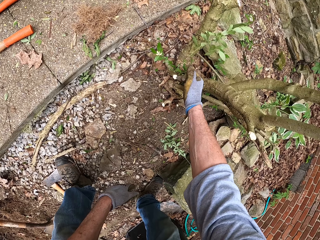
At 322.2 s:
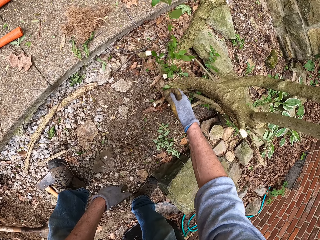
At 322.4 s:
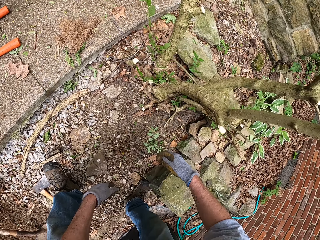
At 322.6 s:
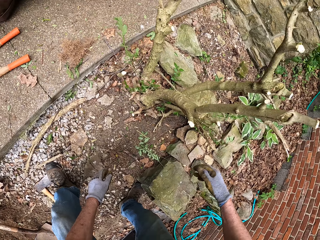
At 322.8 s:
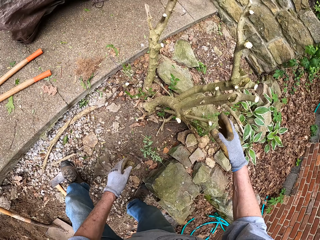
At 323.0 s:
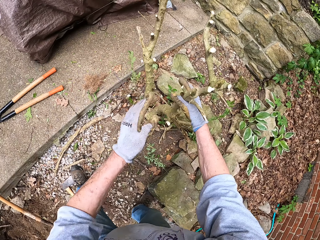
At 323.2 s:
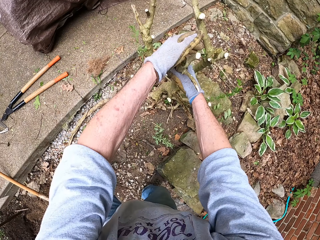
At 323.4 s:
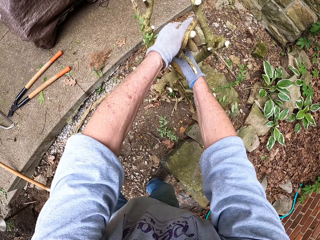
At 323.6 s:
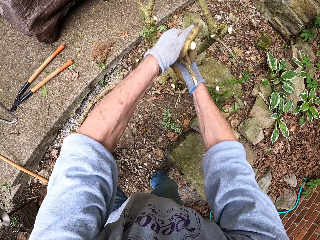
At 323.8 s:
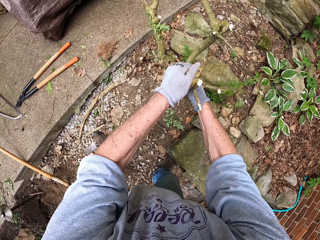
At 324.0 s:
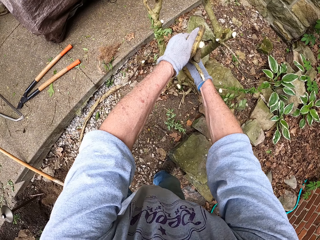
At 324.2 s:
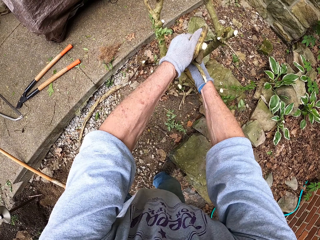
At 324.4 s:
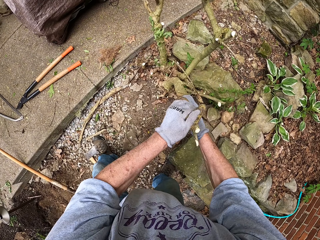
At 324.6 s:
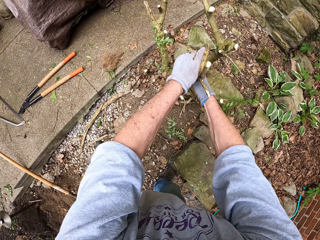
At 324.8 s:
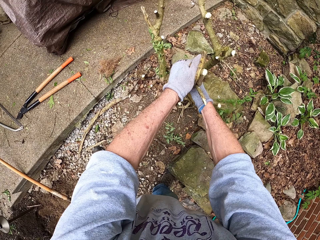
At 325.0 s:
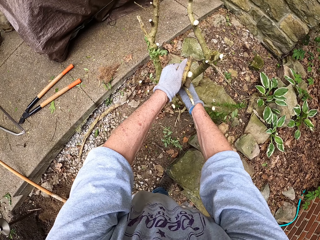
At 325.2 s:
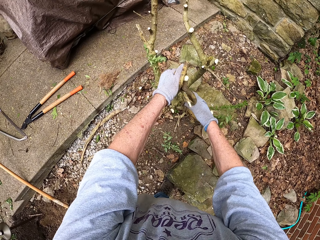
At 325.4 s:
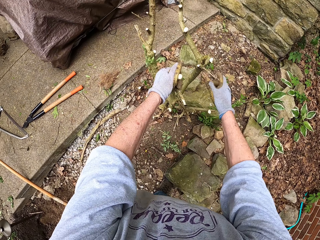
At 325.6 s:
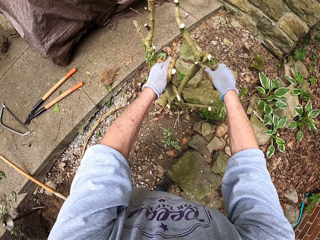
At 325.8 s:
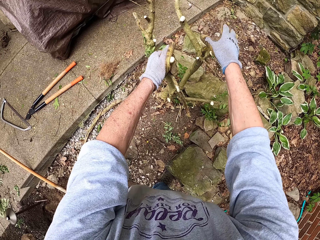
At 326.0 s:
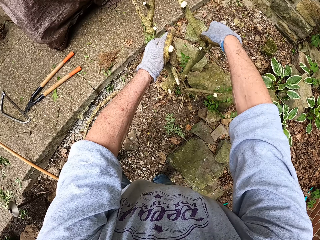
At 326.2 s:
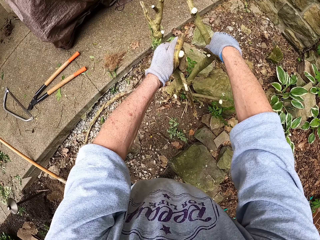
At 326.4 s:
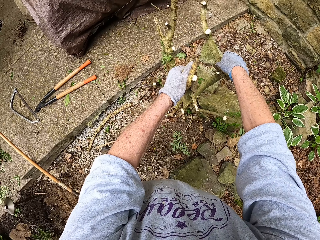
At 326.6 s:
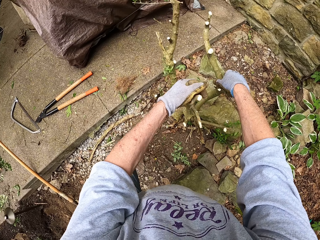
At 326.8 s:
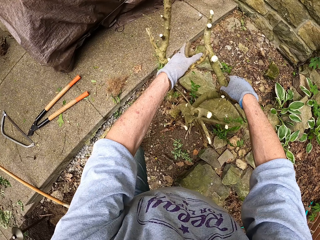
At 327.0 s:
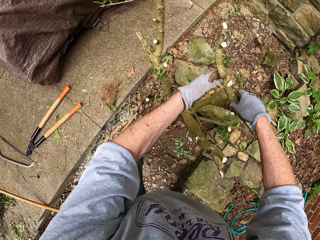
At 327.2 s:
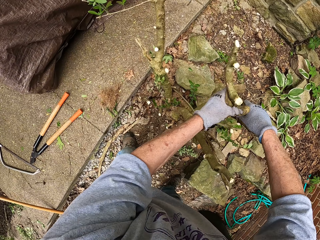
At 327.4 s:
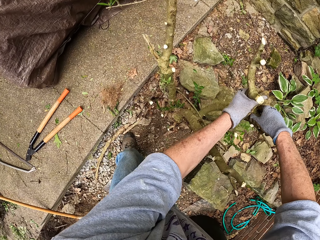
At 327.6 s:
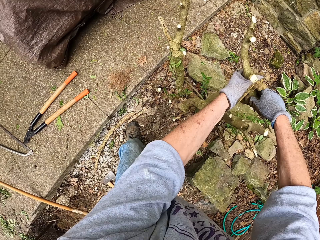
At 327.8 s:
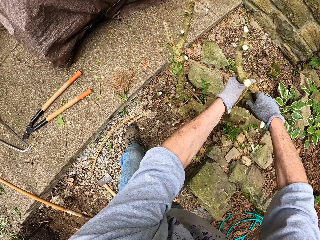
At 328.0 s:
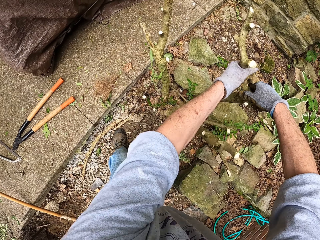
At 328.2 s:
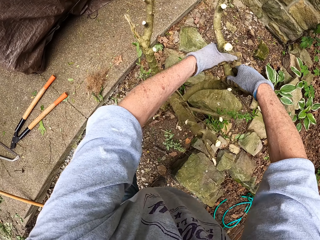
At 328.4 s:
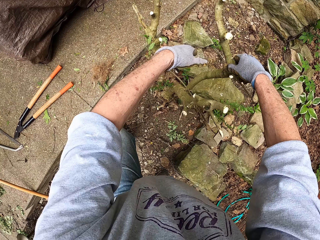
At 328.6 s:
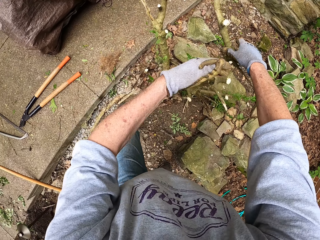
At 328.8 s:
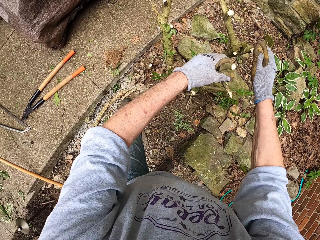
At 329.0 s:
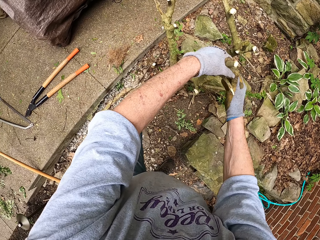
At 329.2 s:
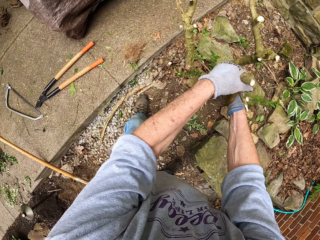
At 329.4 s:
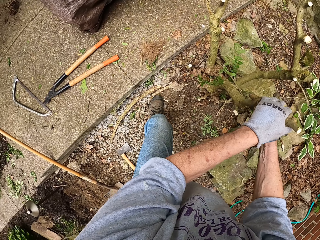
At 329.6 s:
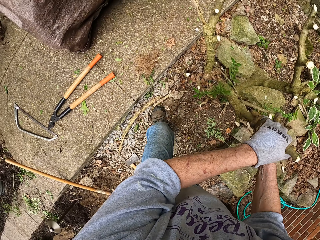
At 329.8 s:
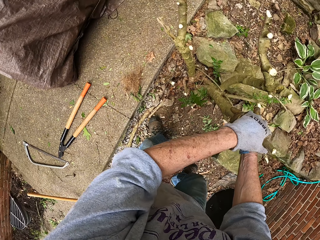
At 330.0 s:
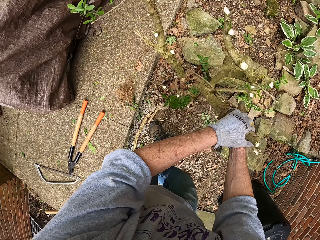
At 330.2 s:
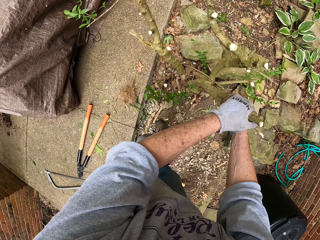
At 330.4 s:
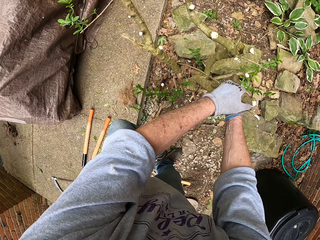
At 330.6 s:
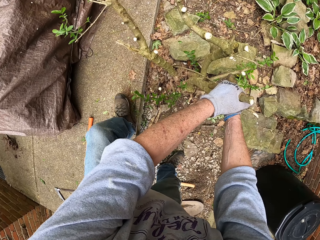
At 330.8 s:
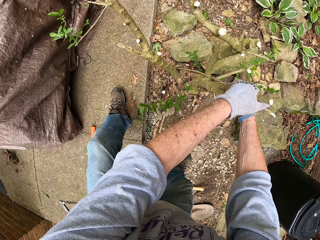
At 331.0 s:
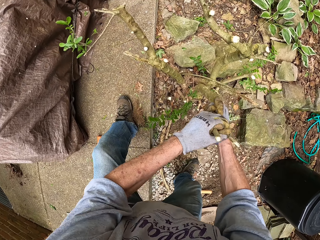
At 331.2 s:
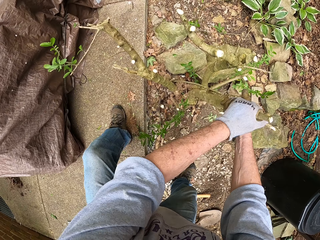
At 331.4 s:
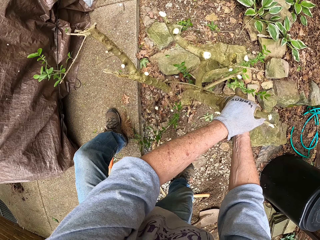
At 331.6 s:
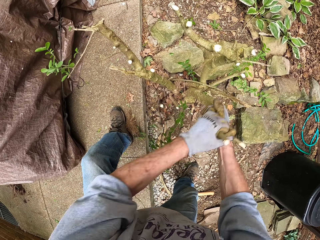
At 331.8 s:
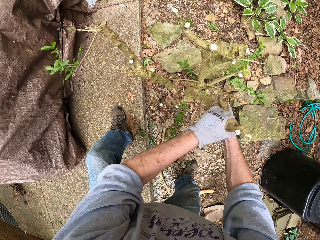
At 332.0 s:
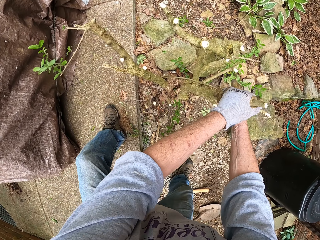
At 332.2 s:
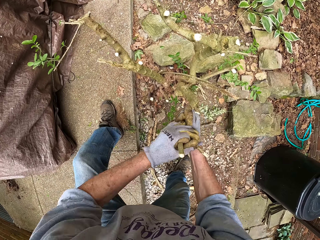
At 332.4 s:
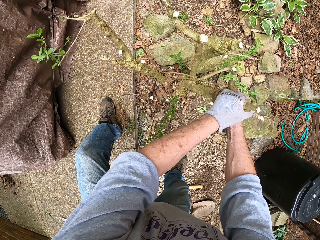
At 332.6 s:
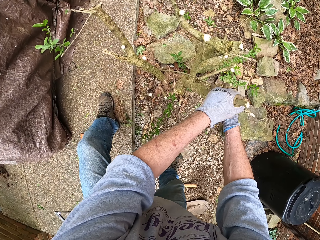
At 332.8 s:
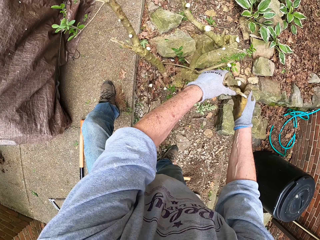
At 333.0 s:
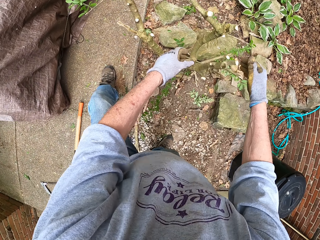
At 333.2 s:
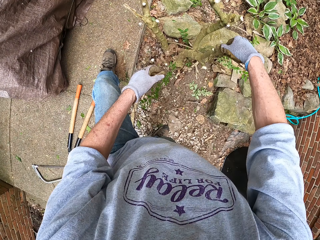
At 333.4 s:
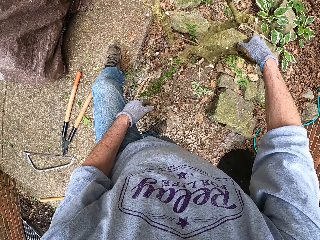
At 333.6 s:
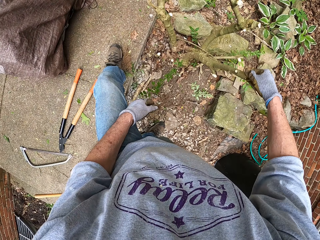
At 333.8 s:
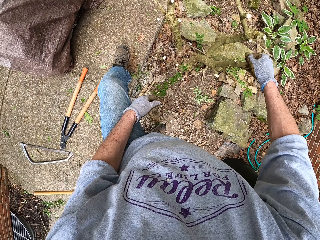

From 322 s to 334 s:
The camera wearer cuts a young stem of a plant with his right hand. He pulls the stem of the plant with both hands. He uproots the plant. He pulls the stem of another plant with both hands. He pulls the stem of the previous plant with both hands.

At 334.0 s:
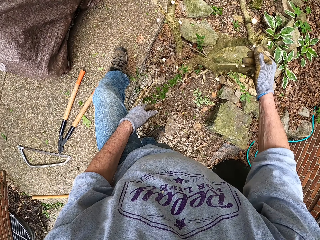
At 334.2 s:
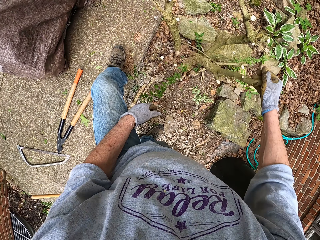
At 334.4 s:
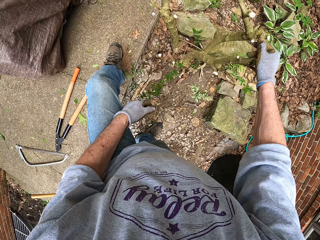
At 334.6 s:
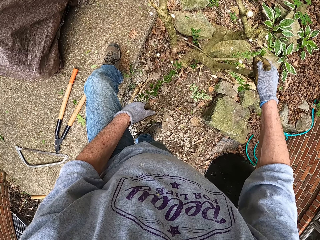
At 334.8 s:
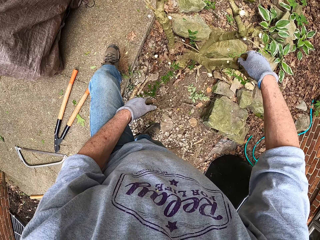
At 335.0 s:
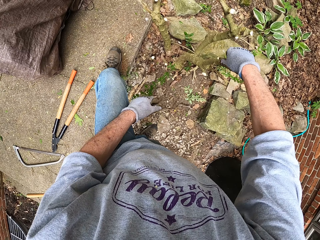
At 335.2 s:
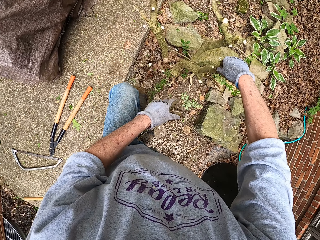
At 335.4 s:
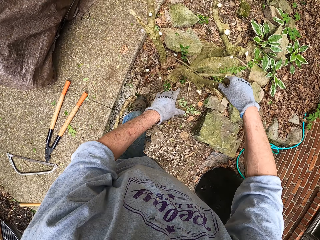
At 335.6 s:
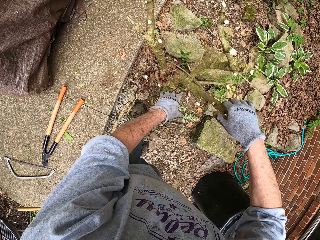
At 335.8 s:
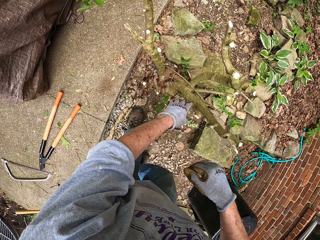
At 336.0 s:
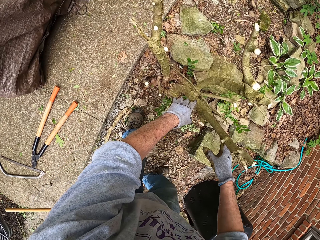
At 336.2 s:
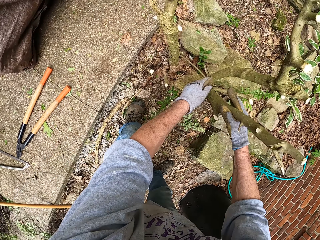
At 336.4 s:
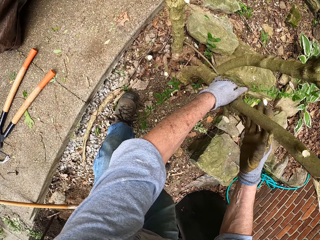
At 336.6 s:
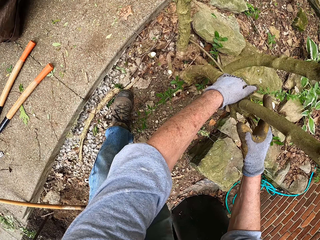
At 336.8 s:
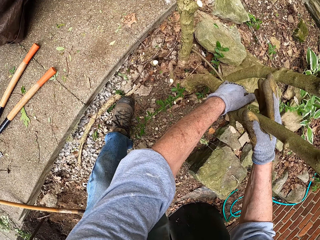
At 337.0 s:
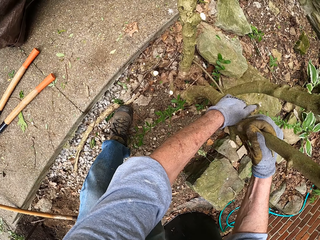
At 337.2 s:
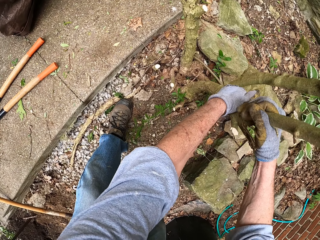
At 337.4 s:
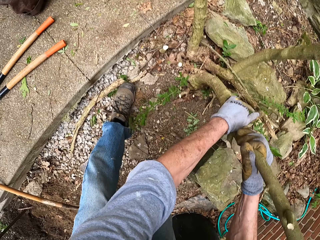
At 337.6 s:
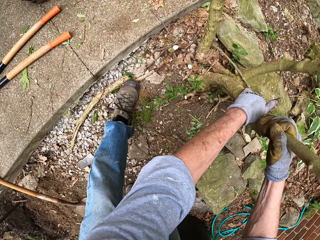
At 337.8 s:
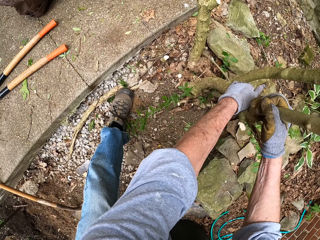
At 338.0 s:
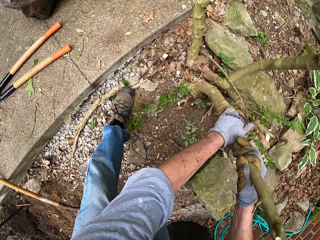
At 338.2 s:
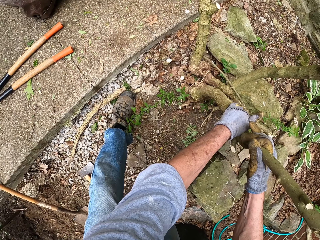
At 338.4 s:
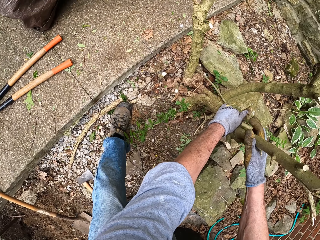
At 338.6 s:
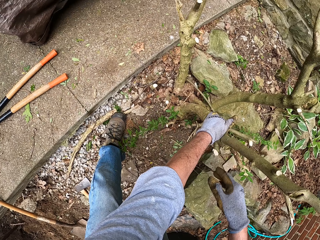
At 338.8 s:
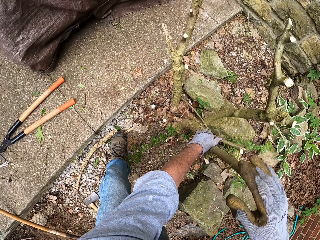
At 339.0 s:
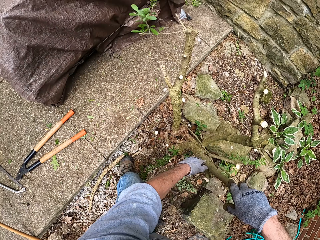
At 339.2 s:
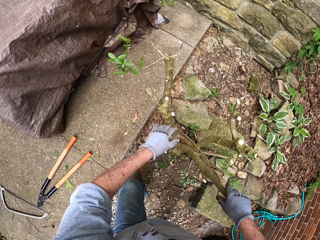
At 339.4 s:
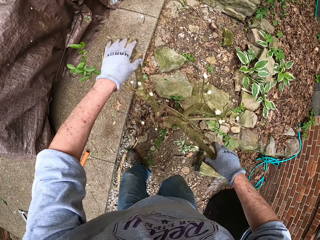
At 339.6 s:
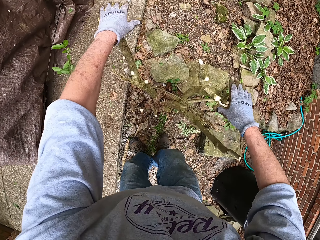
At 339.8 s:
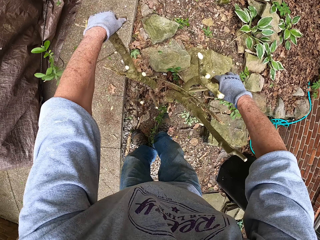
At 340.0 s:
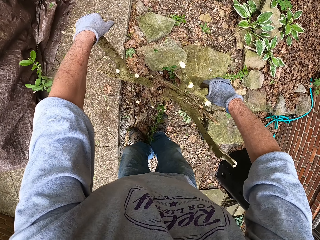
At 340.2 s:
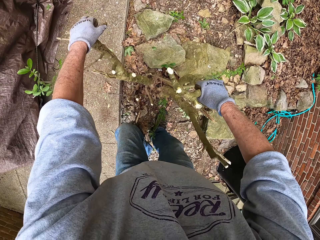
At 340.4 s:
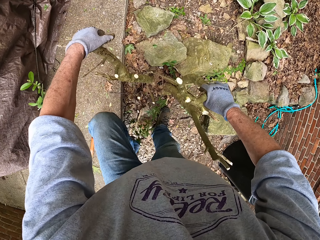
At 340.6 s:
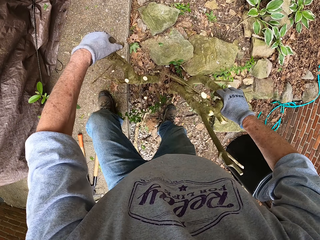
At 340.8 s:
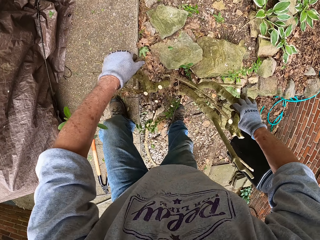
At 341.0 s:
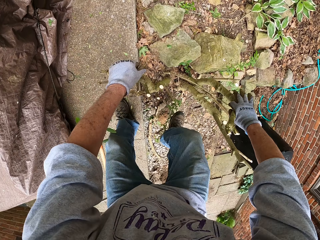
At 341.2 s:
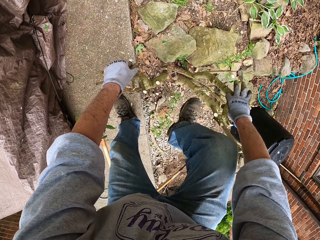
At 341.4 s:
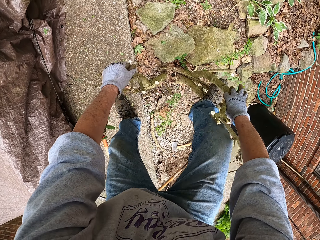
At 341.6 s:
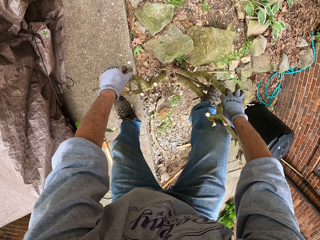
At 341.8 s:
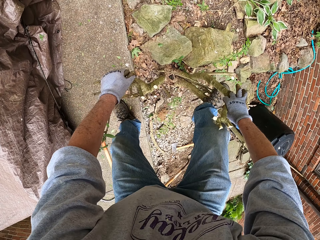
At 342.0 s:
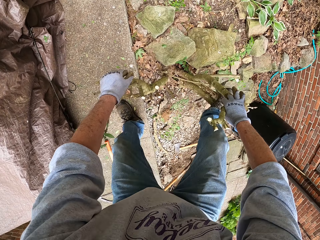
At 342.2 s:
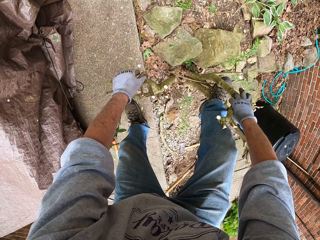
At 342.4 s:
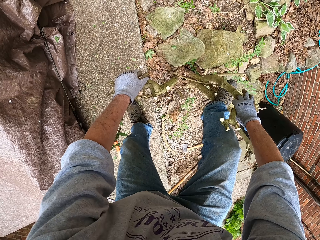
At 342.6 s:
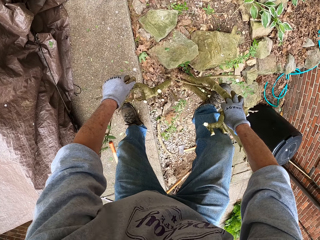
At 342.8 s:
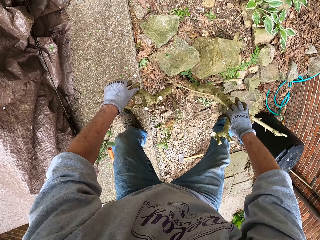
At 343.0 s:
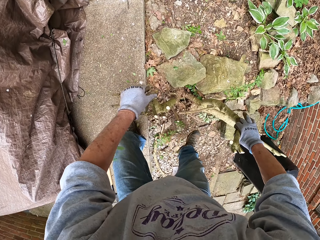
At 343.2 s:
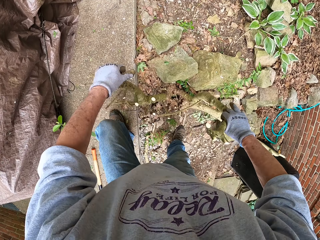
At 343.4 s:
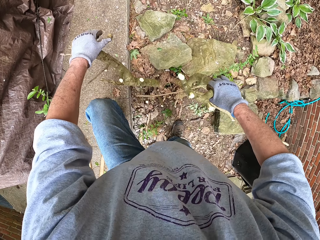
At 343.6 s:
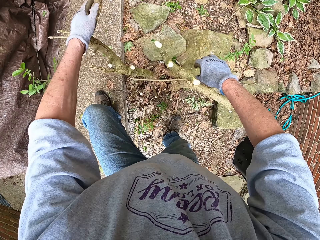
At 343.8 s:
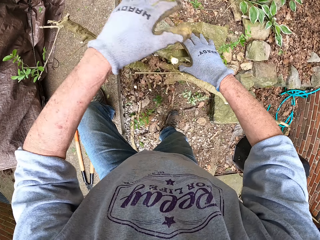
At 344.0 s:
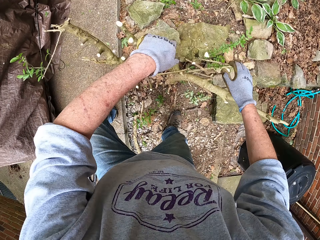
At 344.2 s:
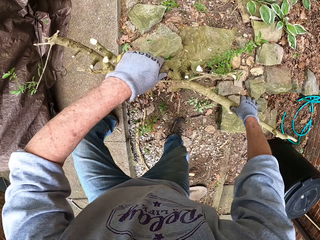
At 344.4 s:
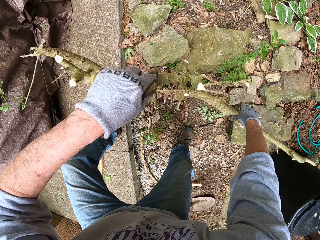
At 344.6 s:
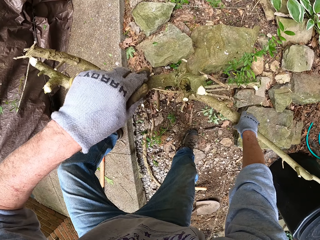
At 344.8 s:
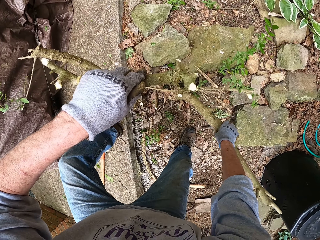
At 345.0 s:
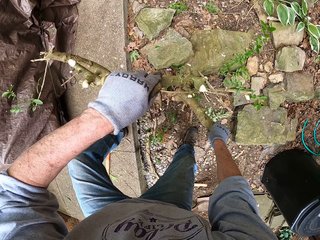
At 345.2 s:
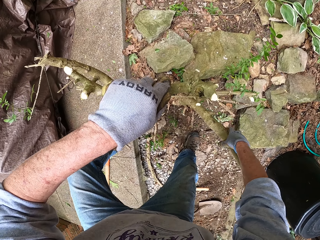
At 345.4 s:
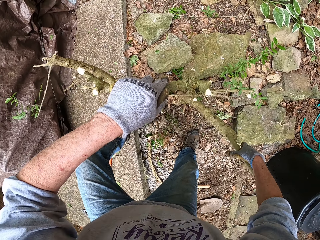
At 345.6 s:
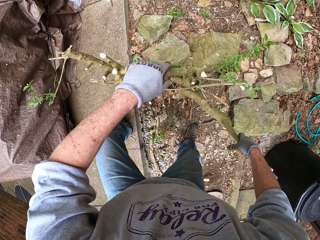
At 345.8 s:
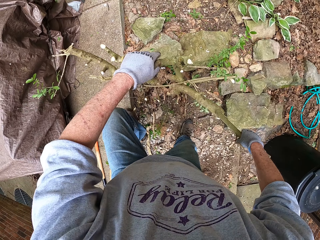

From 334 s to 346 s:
The camera wearer holds the stems of two plants with both hands. He stamps the stem of the first plant with his right foot.
